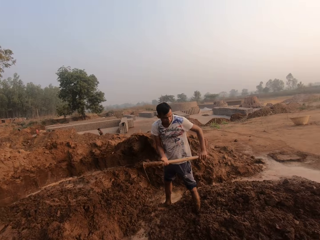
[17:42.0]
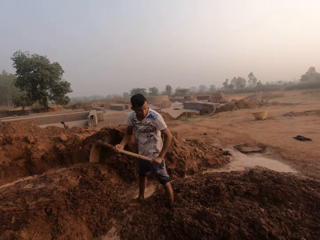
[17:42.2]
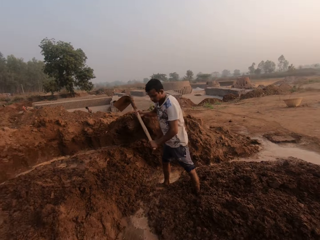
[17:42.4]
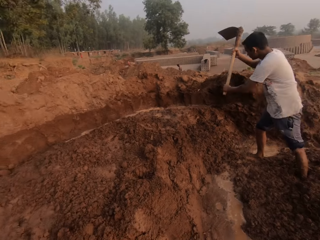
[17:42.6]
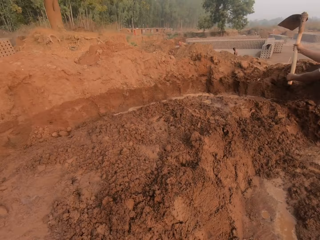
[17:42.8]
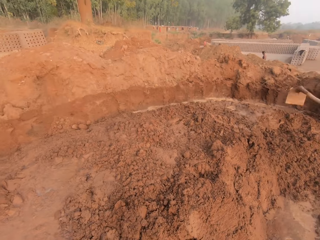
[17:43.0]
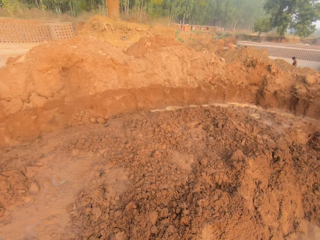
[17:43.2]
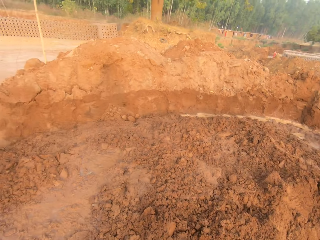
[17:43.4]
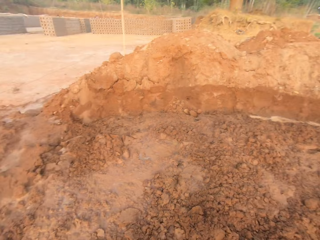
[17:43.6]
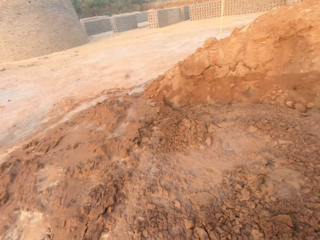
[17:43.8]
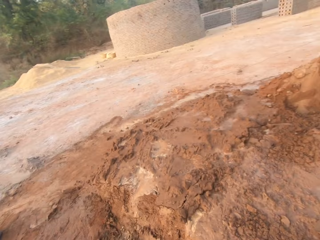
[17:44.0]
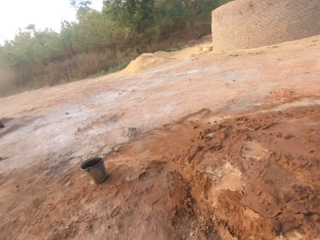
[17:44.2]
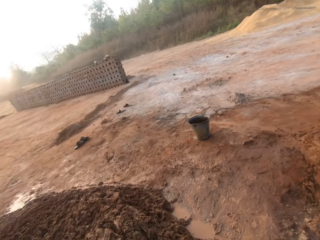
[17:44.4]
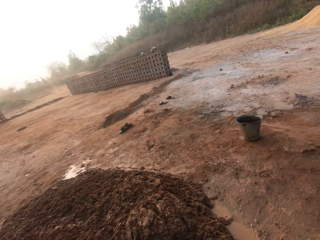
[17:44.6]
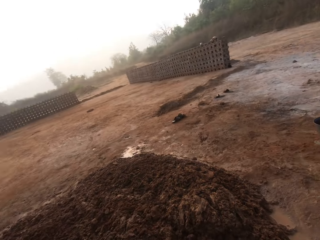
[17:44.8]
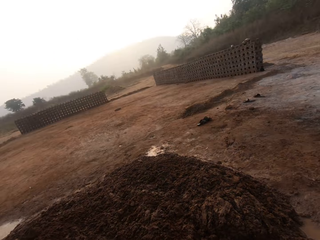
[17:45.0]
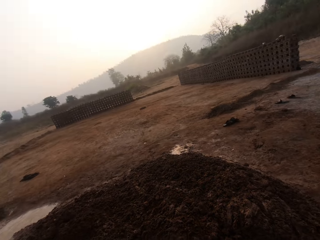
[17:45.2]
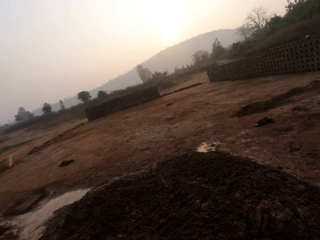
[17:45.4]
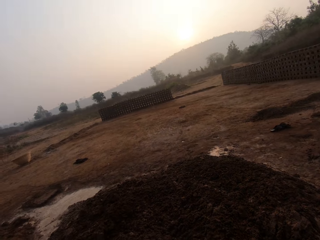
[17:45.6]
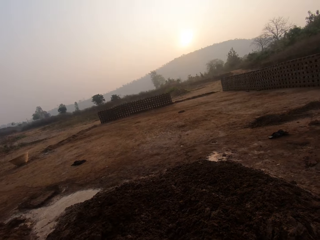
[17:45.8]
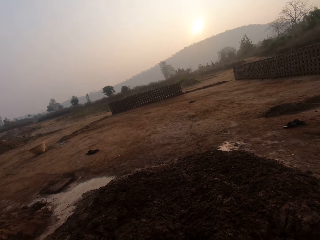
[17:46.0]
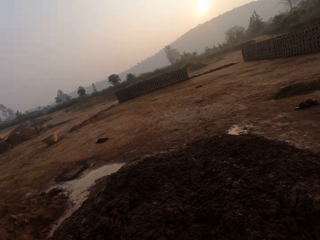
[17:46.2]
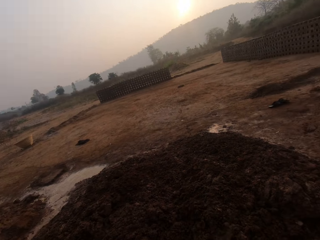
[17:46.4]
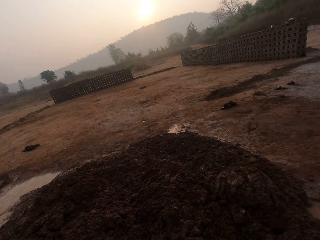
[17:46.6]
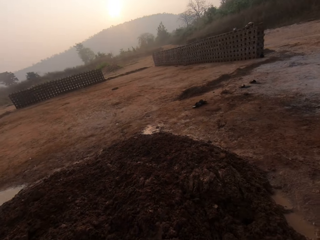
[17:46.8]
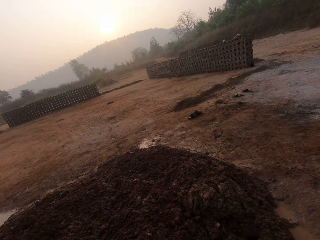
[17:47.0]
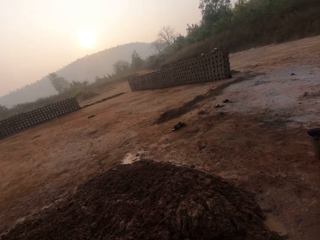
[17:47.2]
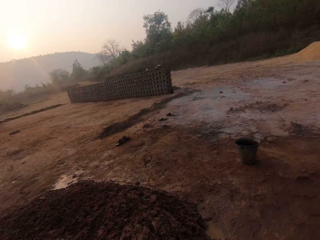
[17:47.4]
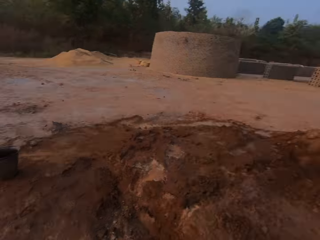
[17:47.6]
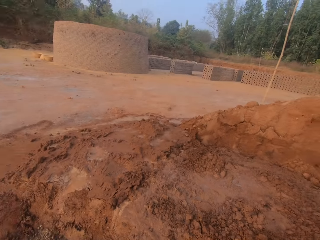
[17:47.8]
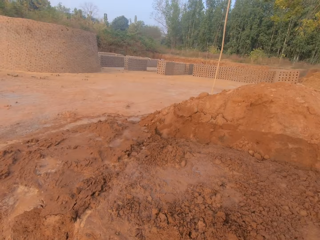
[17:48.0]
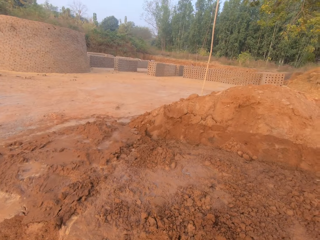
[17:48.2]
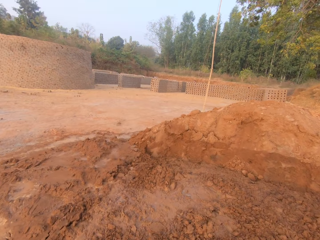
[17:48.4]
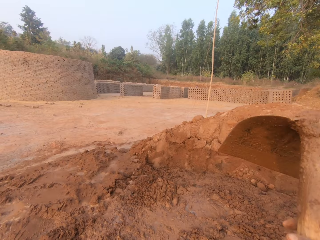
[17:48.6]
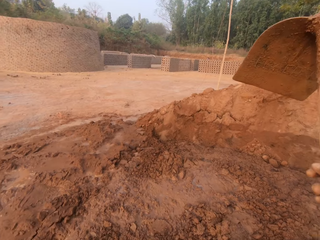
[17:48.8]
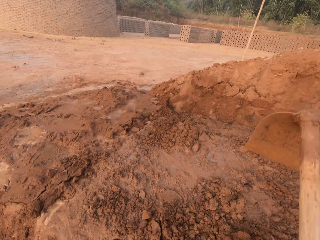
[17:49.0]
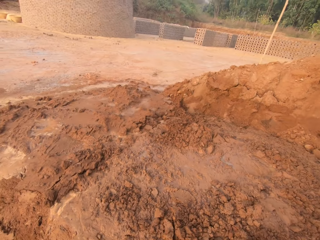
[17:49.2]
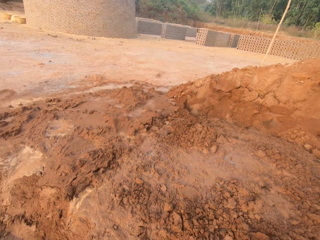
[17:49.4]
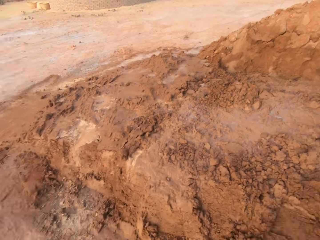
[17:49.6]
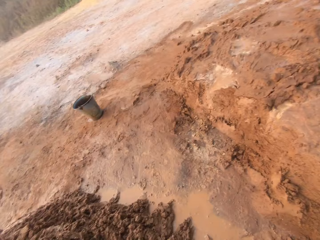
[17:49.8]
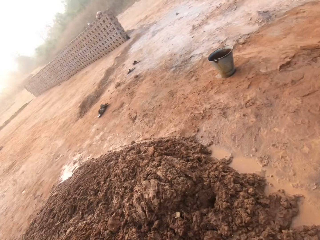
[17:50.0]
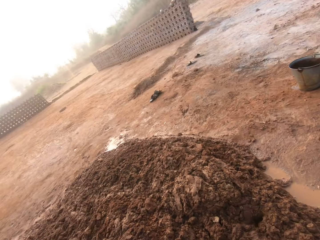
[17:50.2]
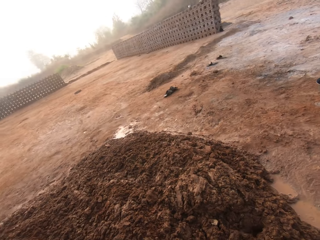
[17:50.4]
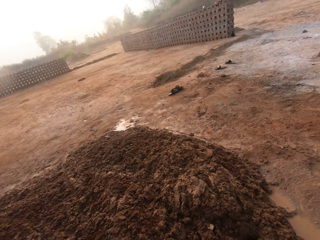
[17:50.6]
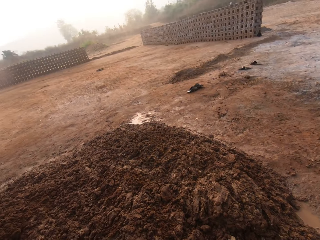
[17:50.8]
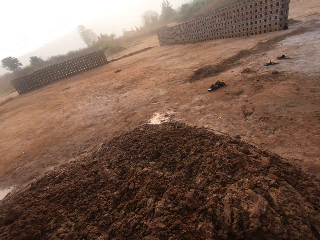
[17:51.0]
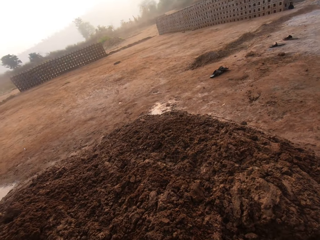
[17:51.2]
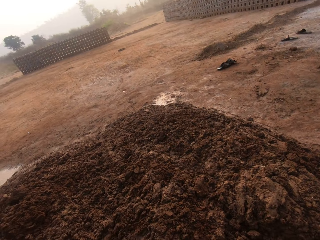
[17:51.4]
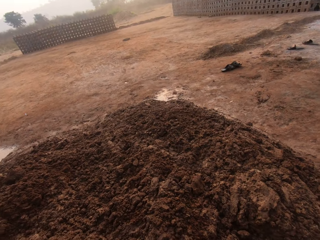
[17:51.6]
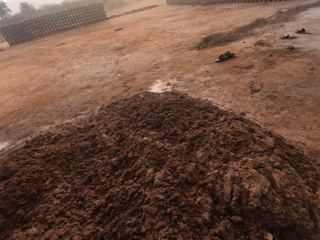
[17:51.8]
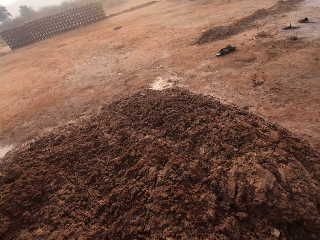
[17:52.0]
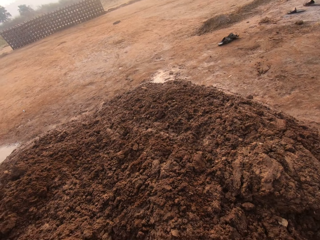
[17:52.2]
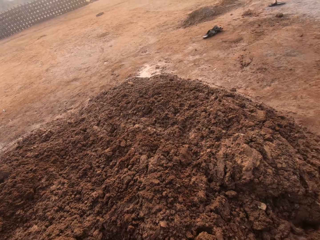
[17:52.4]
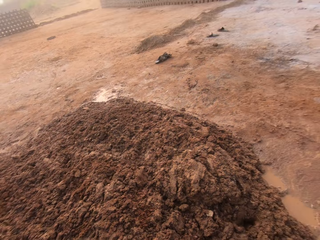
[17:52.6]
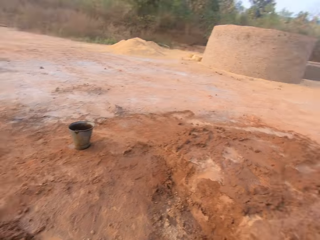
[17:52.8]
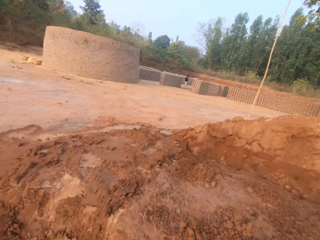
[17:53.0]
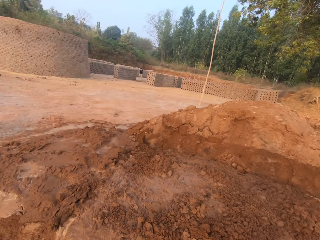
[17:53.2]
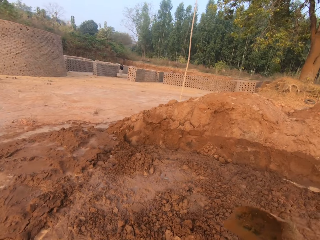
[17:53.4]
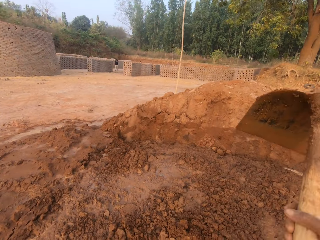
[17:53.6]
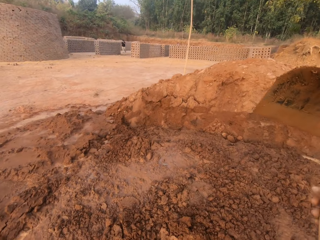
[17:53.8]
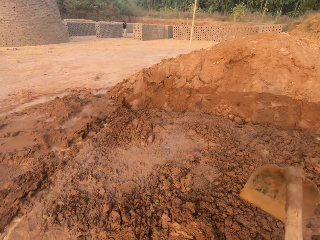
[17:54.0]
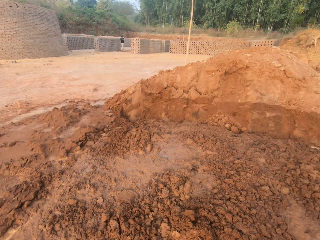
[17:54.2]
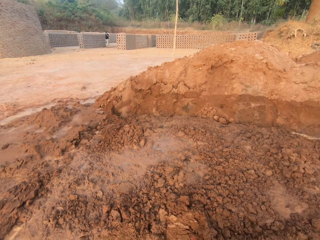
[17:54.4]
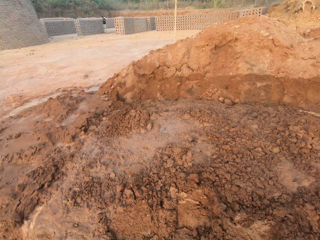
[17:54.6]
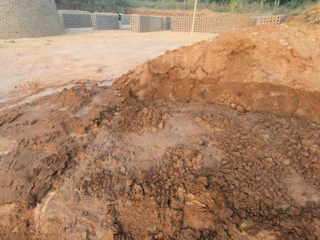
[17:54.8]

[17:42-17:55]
The camera wearer digs the ground with the hoe in both hands.

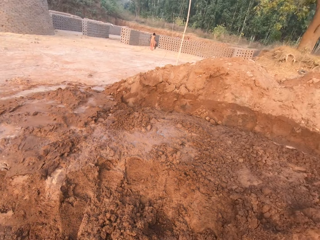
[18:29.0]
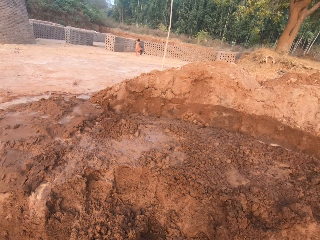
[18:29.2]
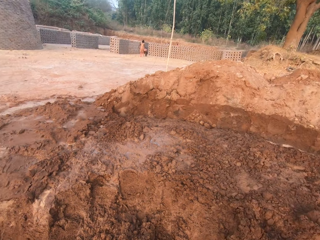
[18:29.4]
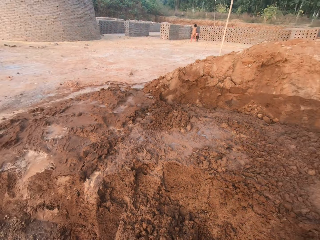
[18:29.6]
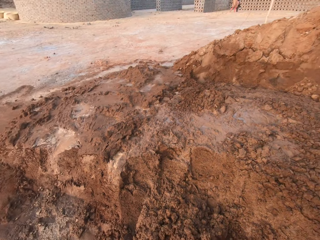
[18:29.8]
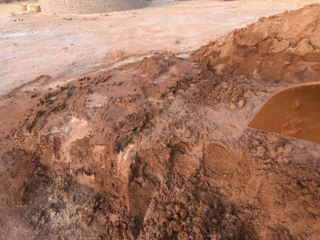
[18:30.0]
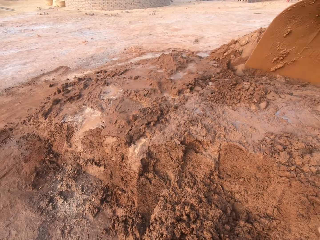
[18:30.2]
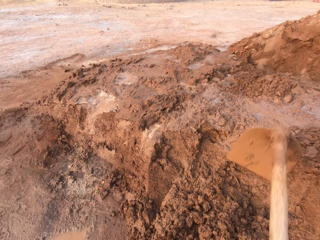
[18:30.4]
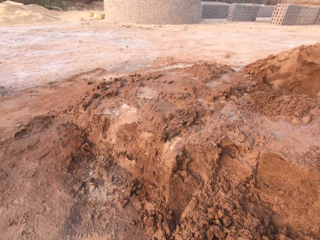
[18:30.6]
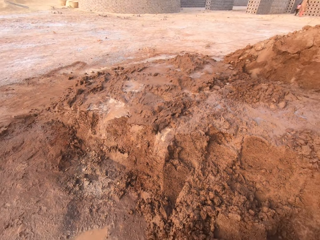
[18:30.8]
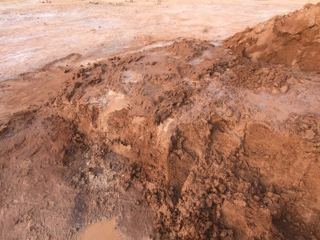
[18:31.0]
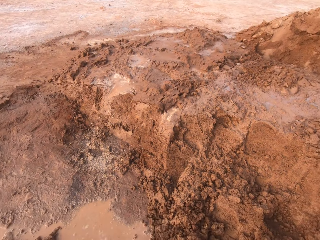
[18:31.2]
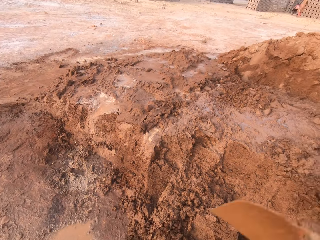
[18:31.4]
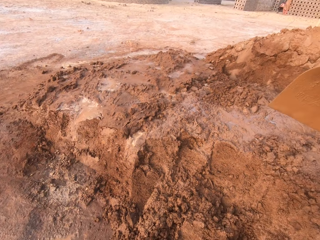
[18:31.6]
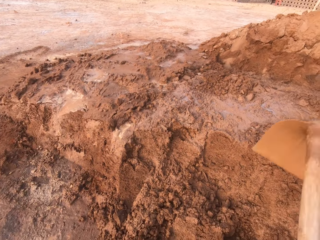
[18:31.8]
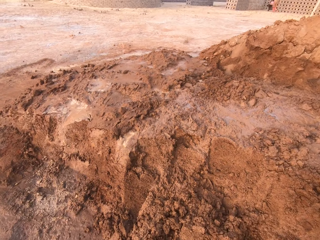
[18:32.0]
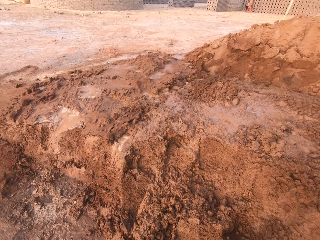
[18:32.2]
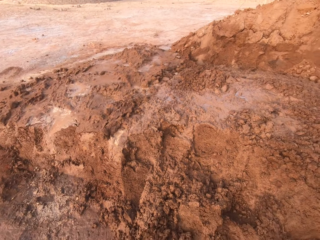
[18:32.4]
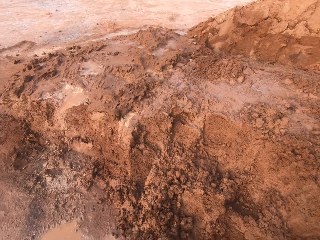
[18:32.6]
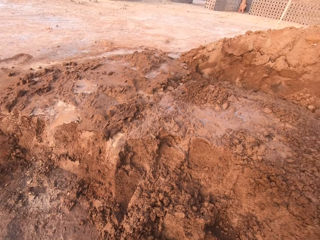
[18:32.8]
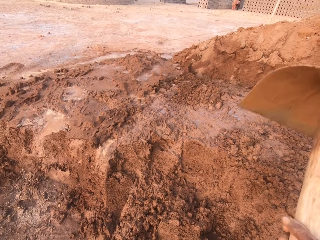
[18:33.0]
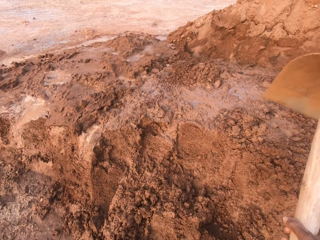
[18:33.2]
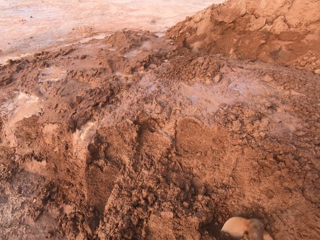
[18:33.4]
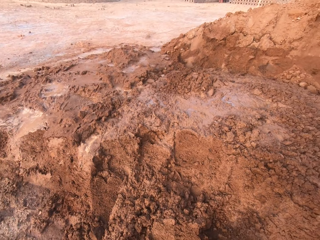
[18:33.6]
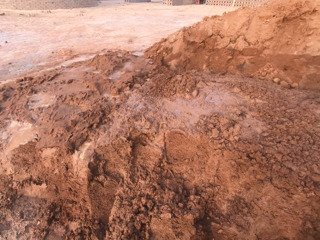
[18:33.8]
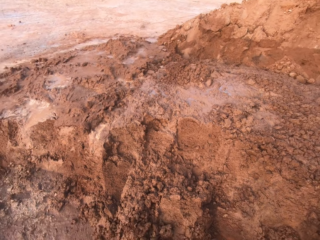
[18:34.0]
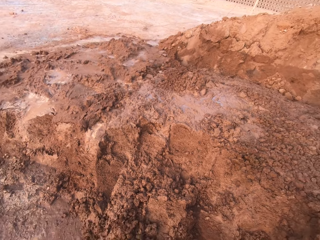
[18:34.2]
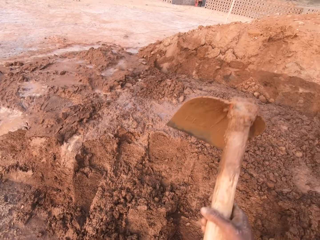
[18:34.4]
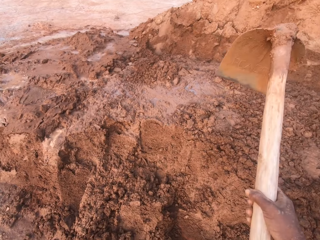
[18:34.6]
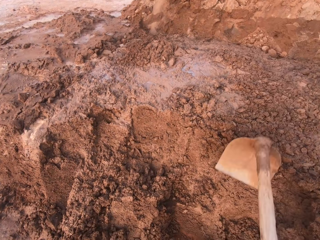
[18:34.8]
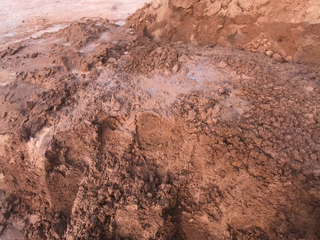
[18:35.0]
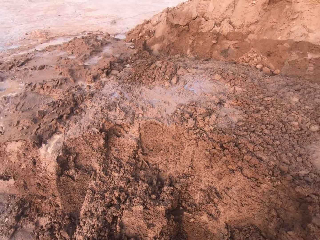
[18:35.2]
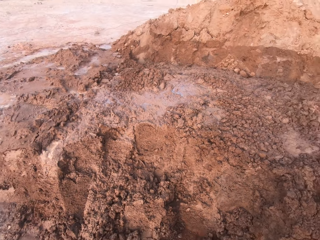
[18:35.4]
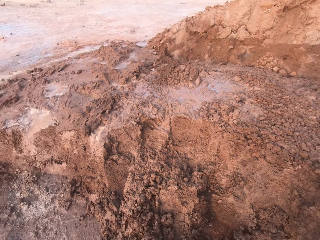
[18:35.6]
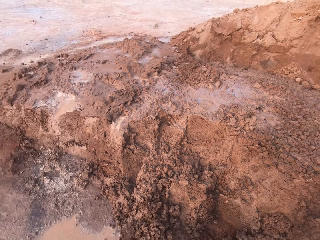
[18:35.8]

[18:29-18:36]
The camera wearer tills the ground with a hoe in his hands.

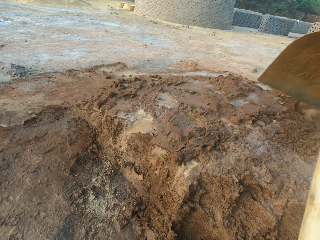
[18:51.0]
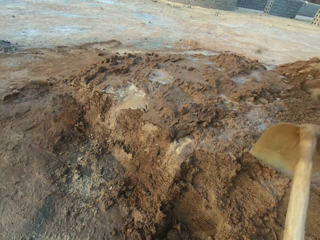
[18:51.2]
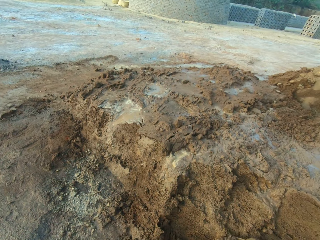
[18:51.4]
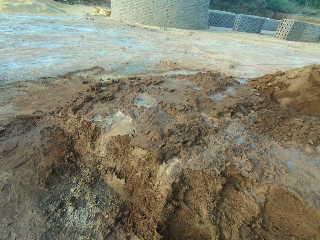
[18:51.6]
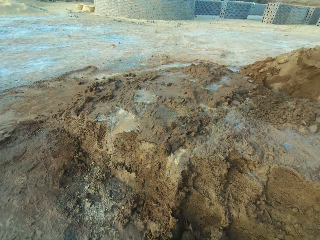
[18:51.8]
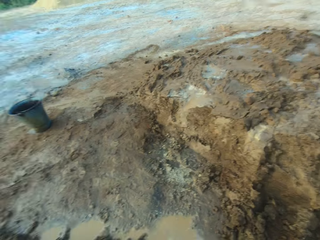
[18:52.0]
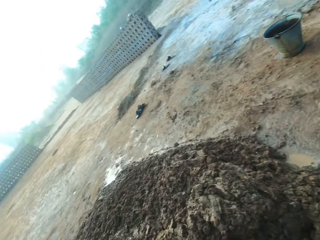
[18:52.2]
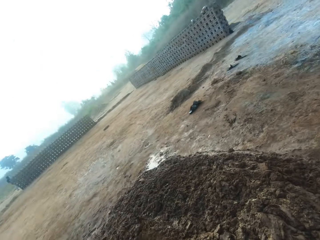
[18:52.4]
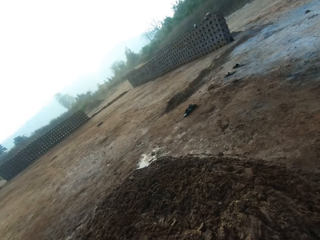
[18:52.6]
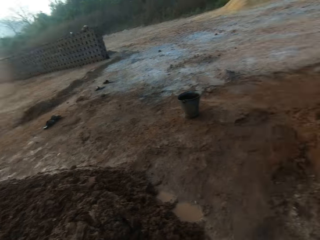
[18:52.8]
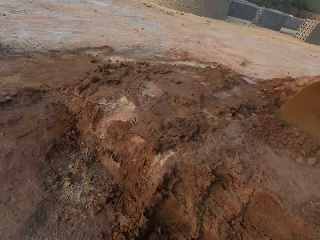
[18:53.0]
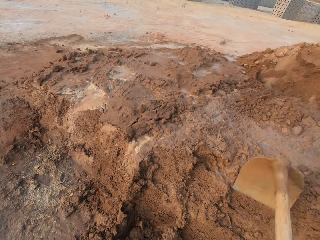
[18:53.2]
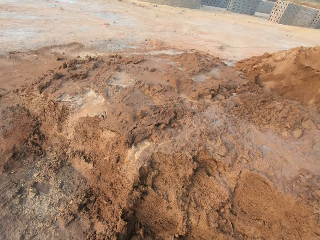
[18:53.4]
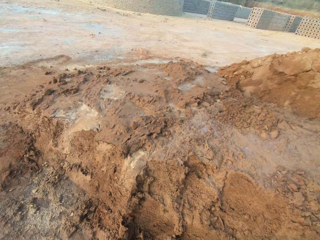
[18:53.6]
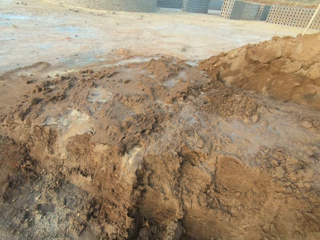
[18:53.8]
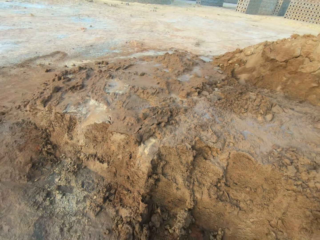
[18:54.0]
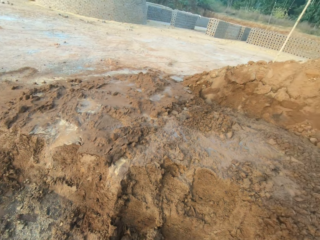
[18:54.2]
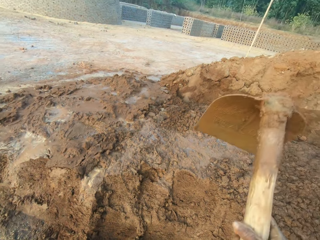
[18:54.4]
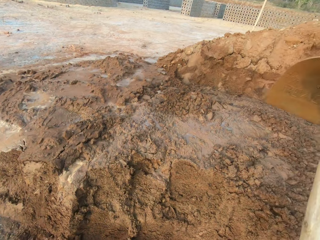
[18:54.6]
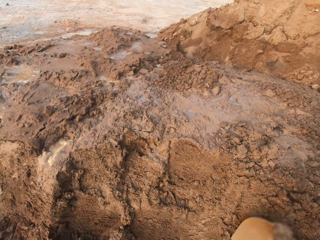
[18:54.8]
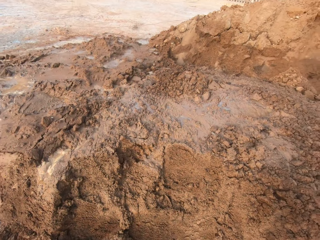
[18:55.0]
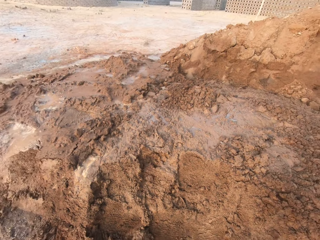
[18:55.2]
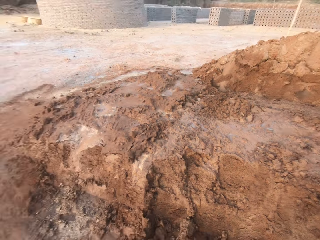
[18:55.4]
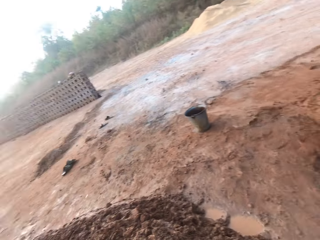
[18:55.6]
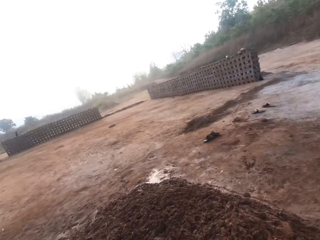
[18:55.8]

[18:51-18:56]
The camera wearer pours the sand on the ground with the hoe in his hands. He tills the ground with the hoe in his hands.
